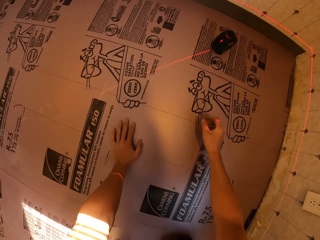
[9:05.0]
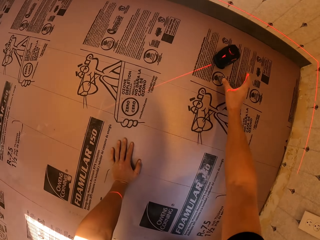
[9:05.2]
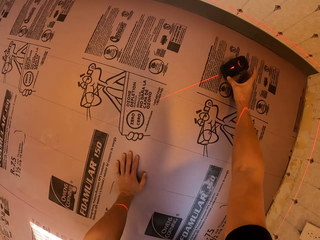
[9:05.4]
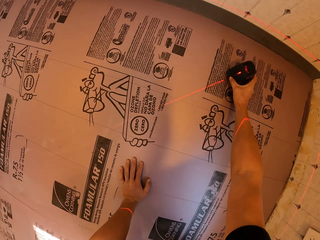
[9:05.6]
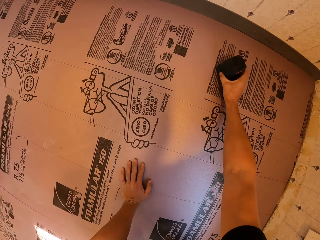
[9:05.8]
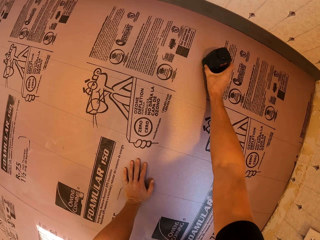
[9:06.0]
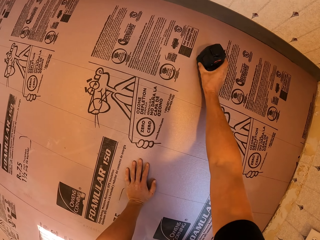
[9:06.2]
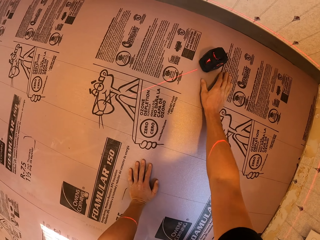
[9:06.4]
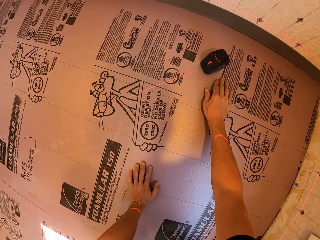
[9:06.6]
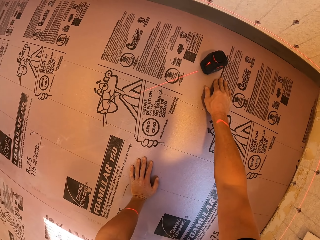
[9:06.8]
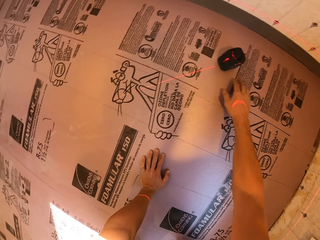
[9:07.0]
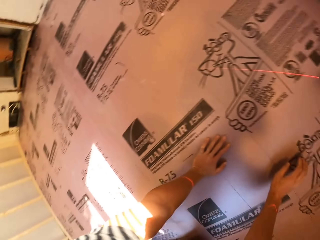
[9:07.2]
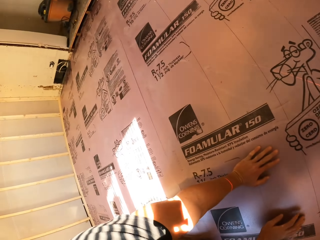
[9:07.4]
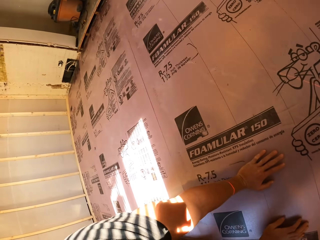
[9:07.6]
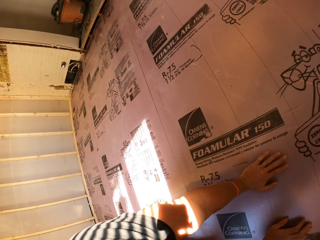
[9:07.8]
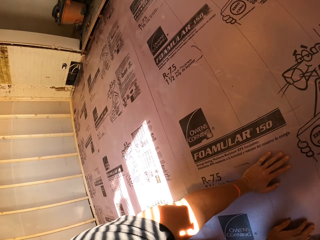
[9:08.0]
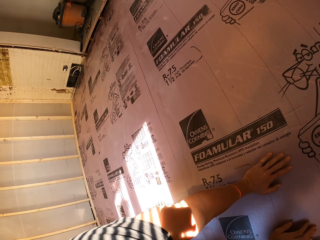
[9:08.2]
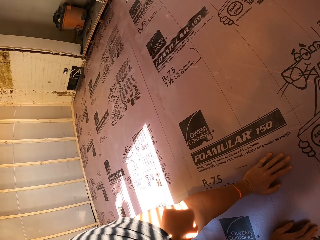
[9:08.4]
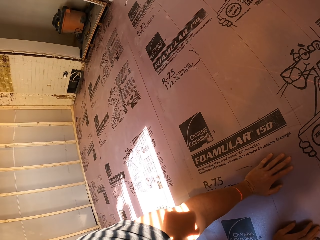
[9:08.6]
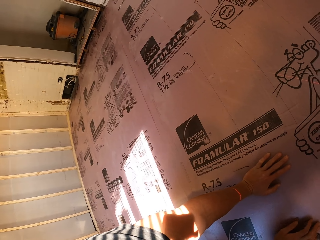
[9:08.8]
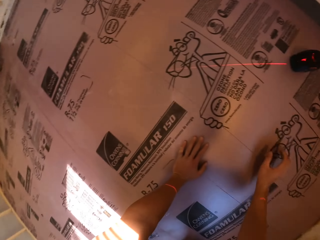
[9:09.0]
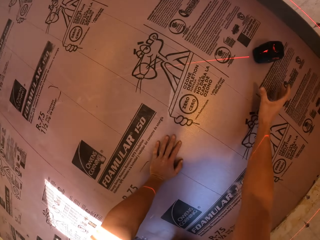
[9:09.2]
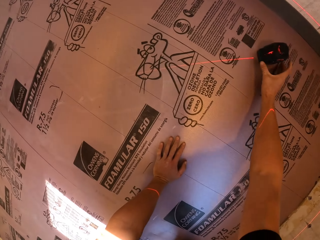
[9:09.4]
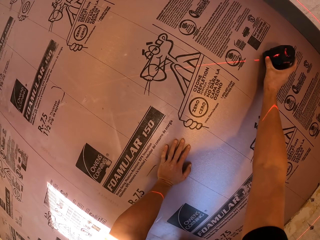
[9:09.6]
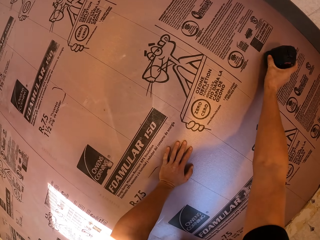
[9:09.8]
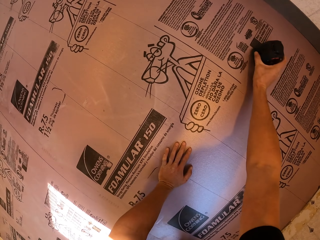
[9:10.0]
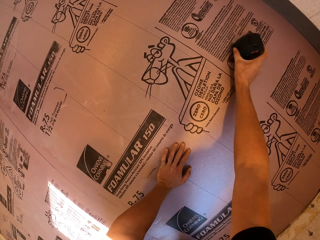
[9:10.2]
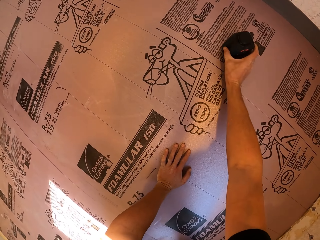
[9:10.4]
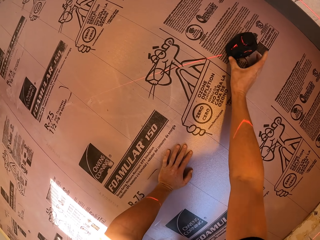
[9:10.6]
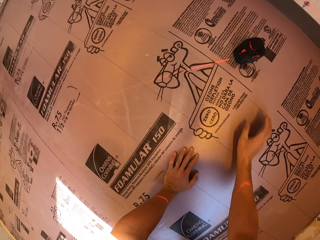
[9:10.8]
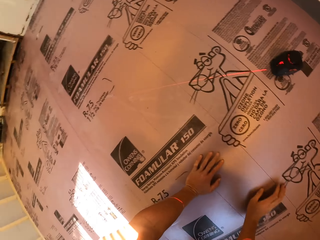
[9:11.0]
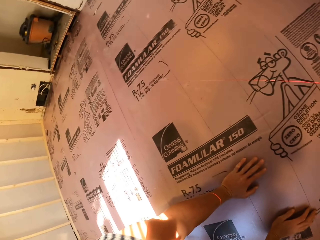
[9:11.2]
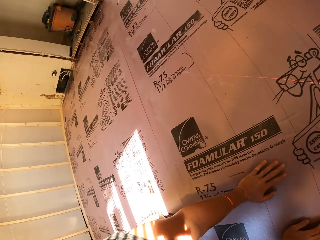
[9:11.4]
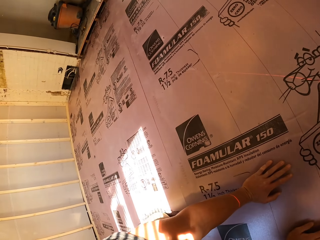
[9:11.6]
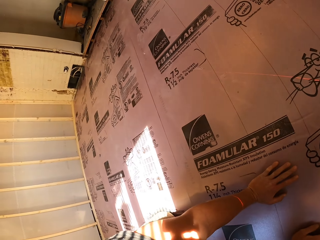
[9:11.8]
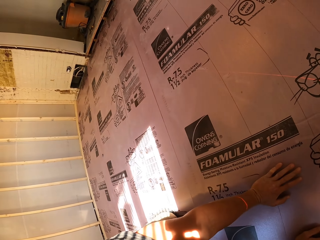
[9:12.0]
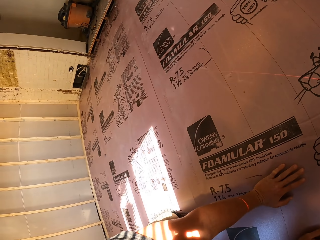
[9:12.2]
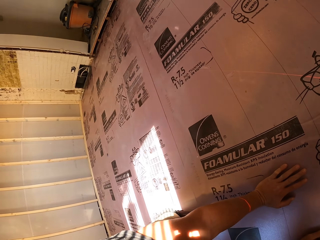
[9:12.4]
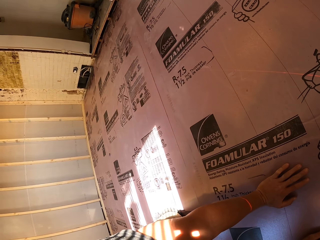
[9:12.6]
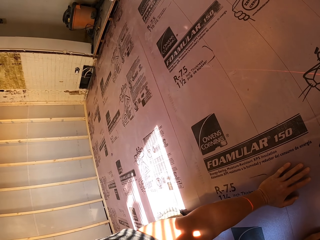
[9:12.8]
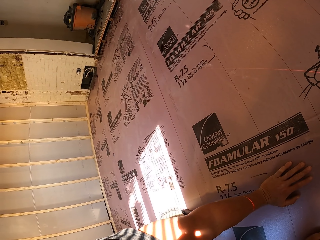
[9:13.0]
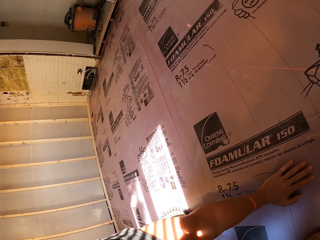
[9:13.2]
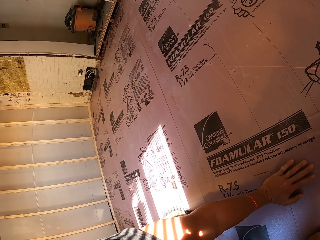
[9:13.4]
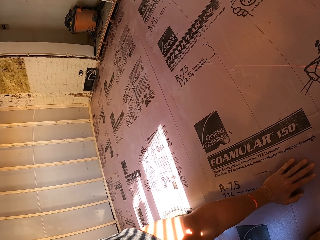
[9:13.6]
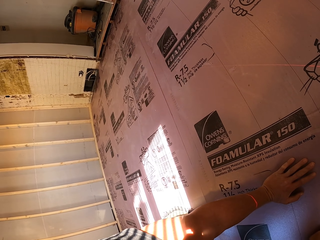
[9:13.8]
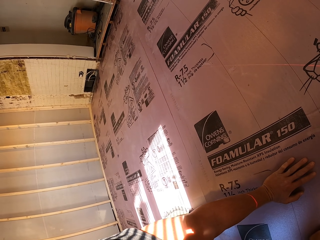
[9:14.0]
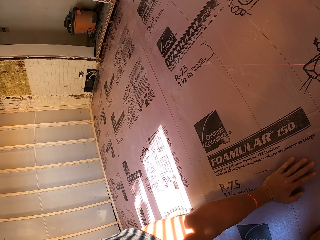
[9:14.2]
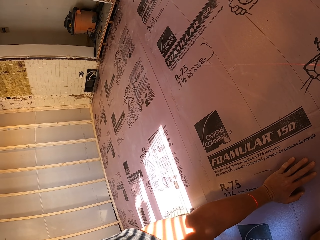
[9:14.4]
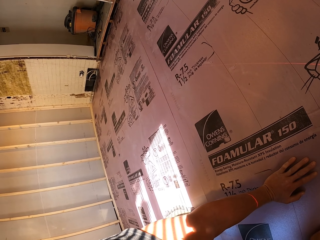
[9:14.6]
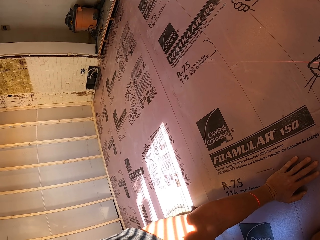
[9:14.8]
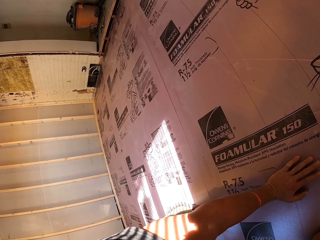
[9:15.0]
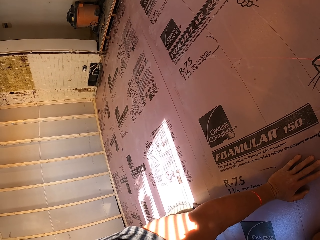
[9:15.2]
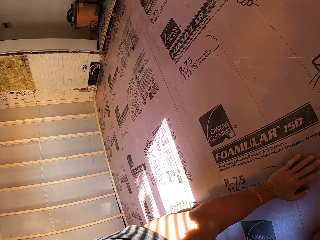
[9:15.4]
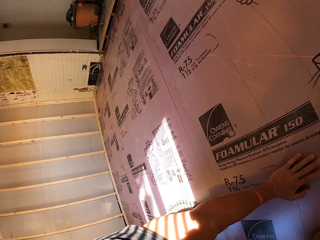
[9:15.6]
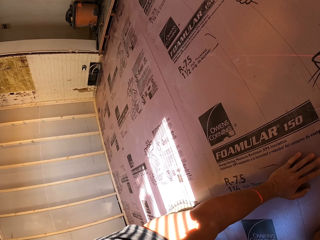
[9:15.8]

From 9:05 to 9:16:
The camera wearer looks around a room. They move a hand. They move it again. They hold the laser level or camera. They drag the camera on the floor. They move a hand. They look around. They look around again. They hold the camera. They drag the camera on the floor. They move a hand. They look around.

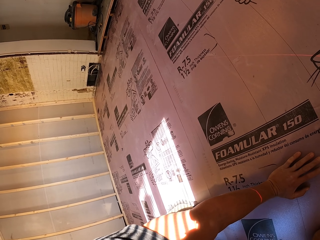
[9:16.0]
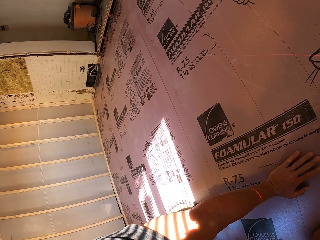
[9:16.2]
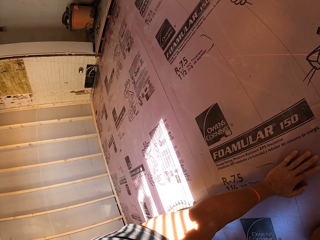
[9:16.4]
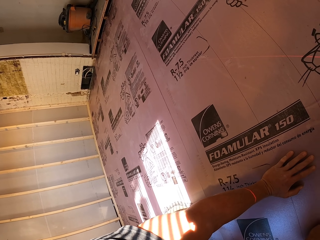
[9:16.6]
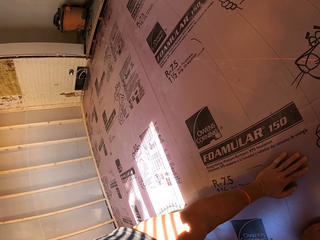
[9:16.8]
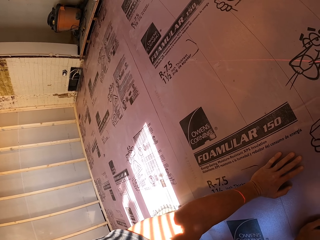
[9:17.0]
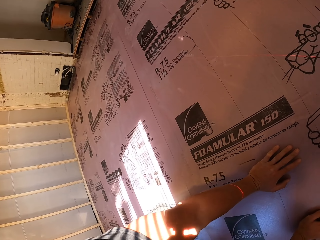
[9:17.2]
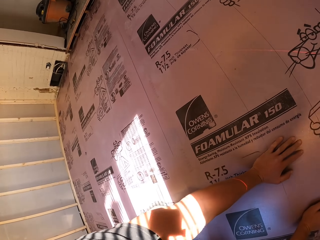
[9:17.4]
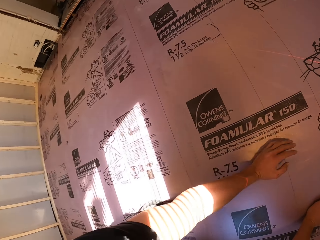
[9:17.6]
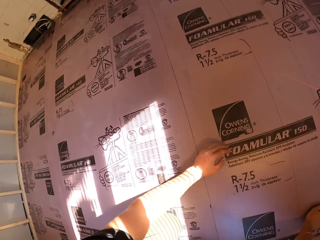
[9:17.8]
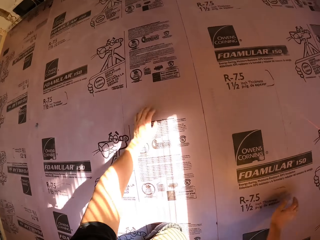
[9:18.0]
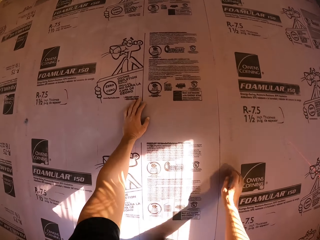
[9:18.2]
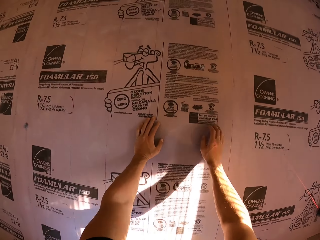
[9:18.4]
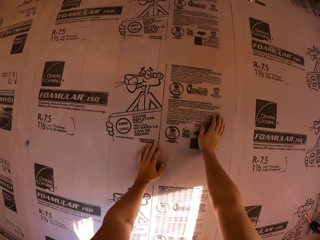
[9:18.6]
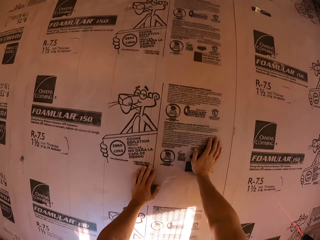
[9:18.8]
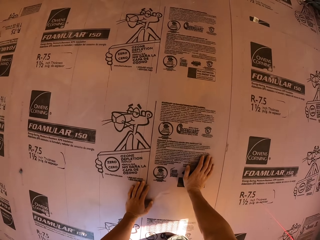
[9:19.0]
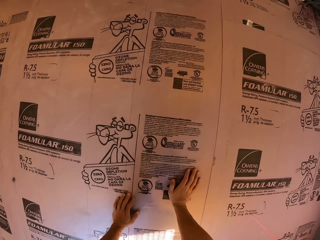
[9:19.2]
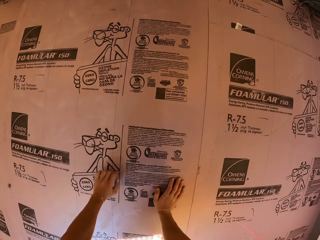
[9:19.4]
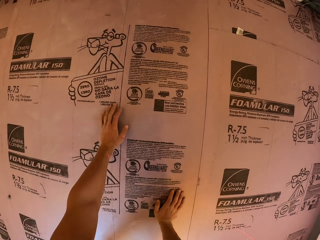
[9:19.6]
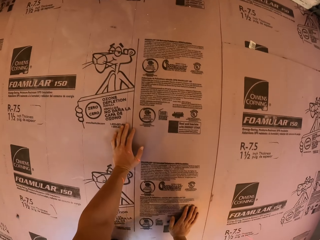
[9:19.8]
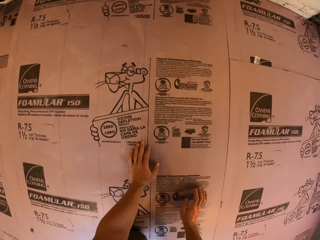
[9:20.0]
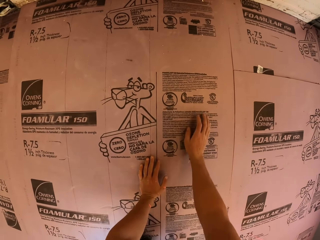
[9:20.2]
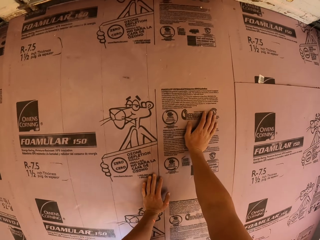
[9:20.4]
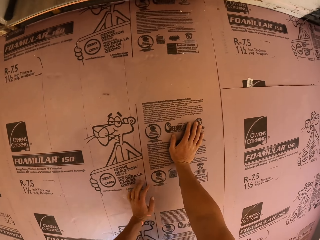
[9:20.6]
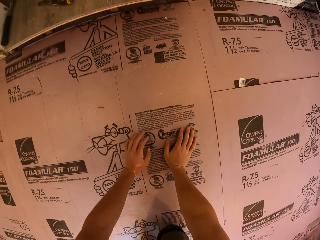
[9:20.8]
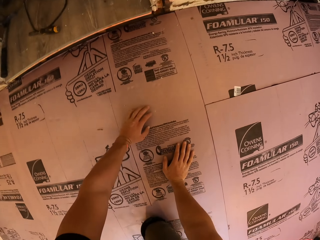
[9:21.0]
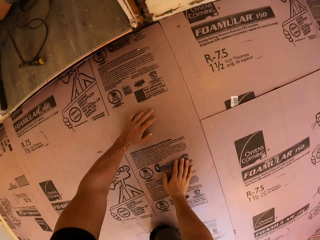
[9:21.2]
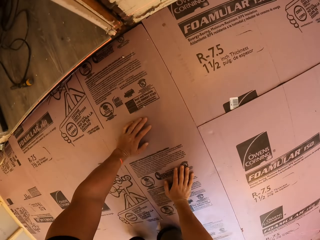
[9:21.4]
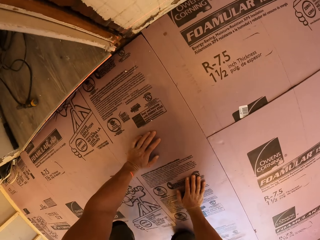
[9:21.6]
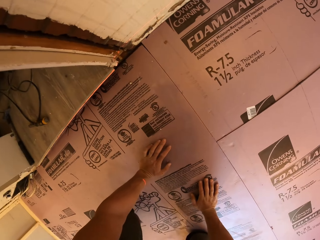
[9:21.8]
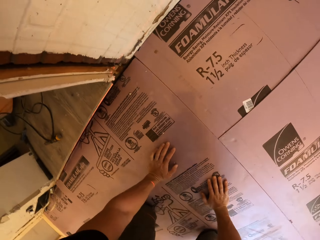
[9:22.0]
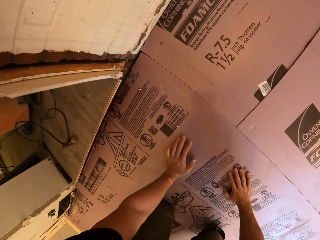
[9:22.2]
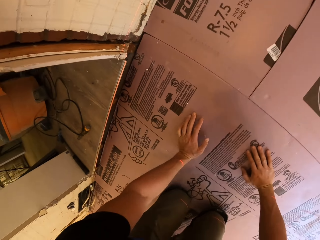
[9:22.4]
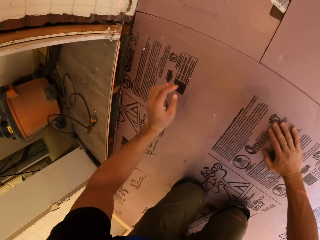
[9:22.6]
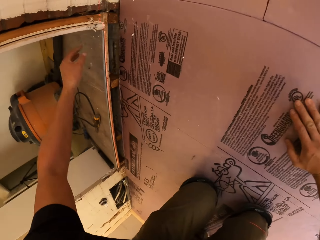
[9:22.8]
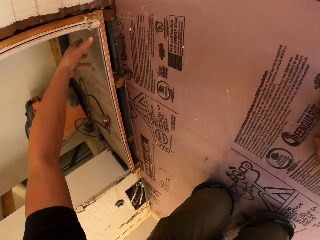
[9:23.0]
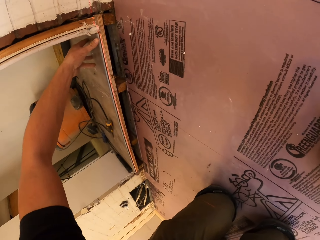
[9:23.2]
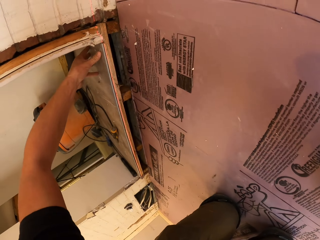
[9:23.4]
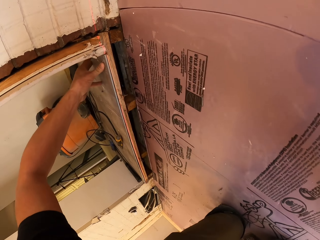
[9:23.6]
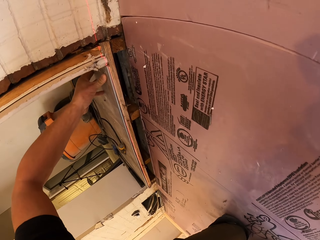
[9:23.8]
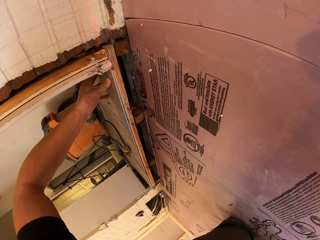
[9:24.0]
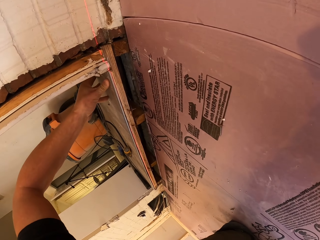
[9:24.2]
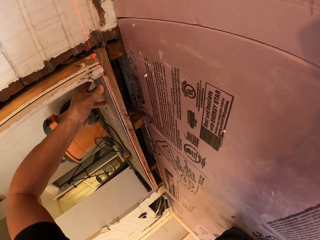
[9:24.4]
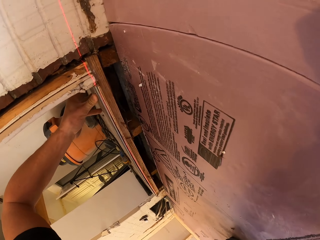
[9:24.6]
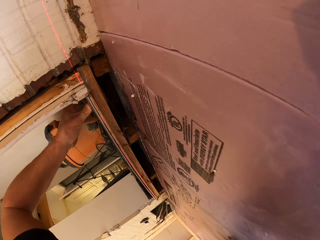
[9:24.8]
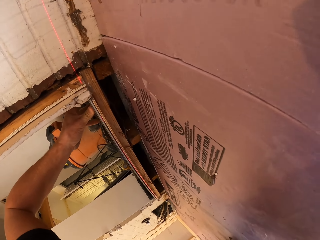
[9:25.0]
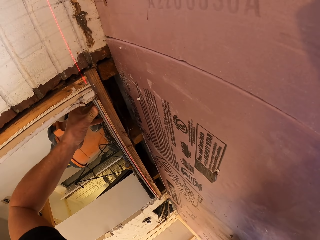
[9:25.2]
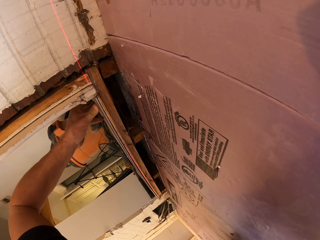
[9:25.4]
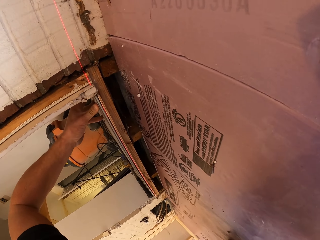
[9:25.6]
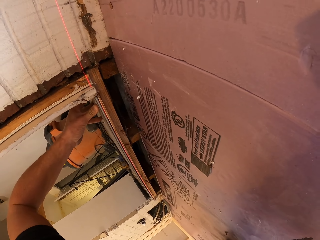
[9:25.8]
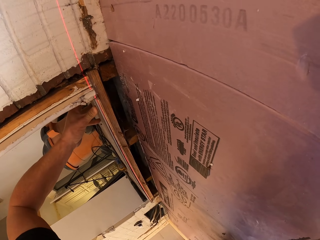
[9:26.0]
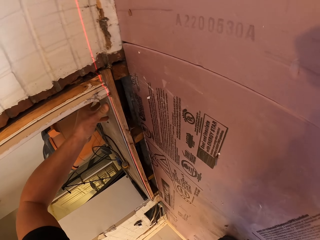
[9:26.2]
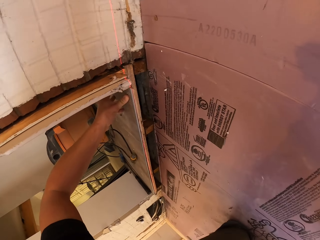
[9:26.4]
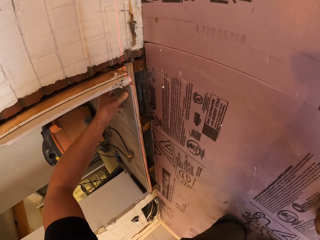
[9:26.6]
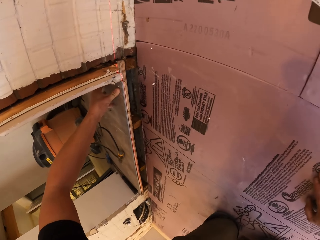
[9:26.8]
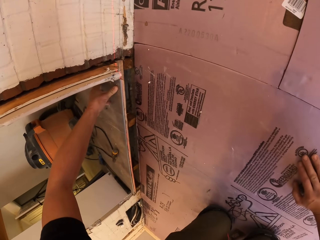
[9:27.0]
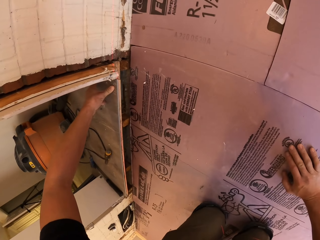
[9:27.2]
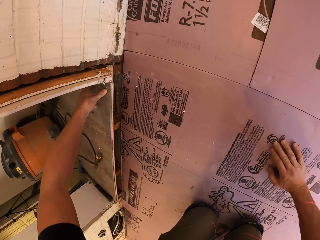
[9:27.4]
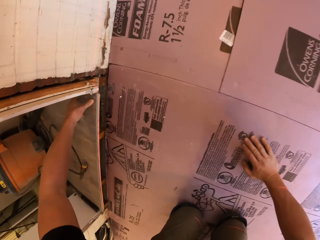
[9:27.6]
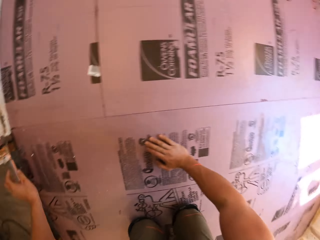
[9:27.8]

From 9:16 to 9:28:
The camera wearer crawls on the floor. He presses the door frame with the left hand. He holds the wood with his left hand. He looks under the wood.
